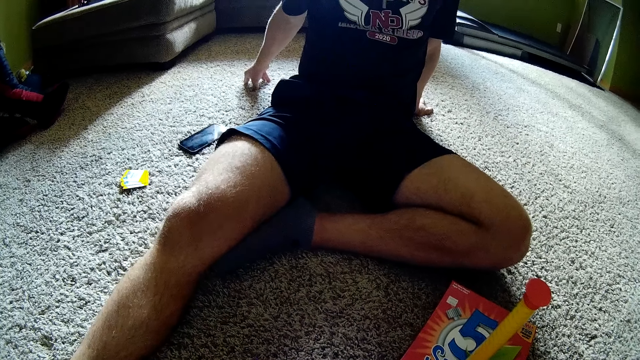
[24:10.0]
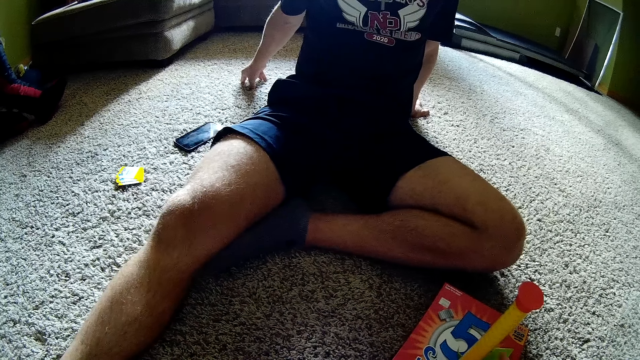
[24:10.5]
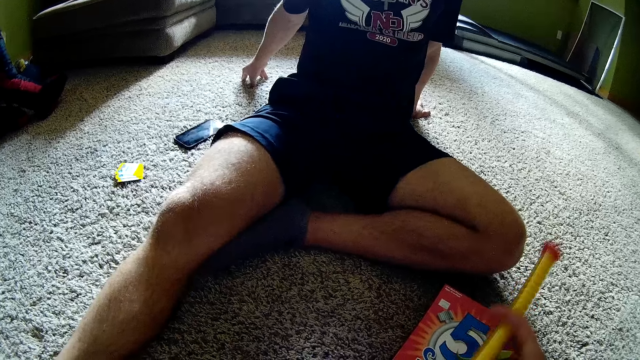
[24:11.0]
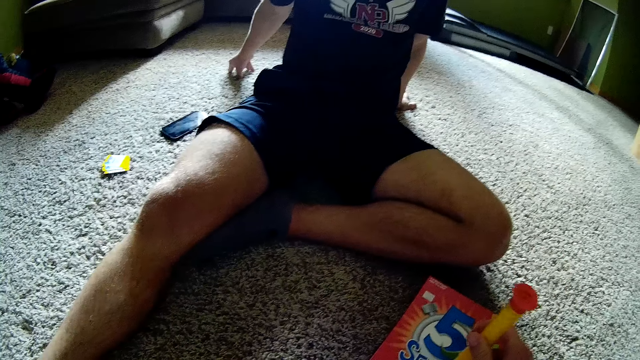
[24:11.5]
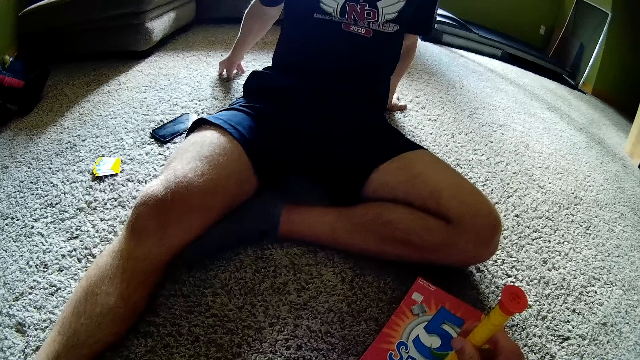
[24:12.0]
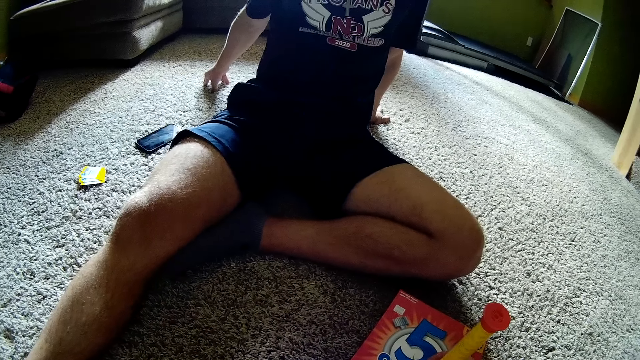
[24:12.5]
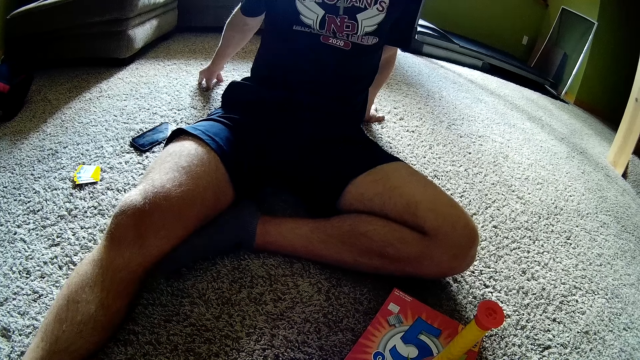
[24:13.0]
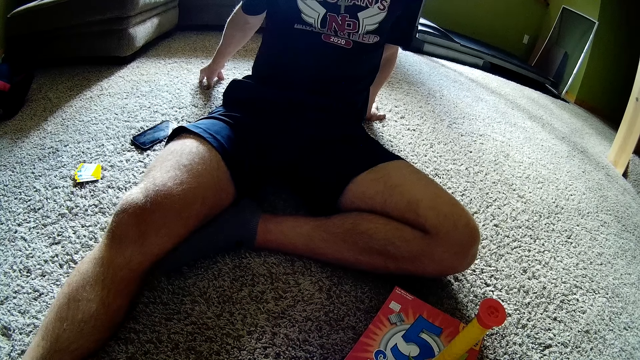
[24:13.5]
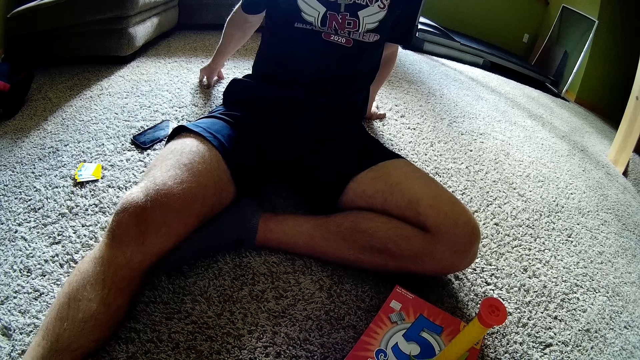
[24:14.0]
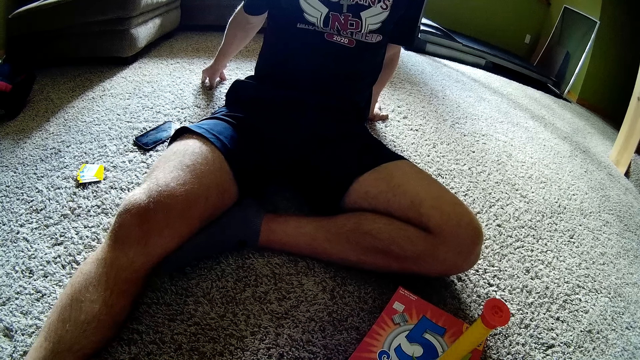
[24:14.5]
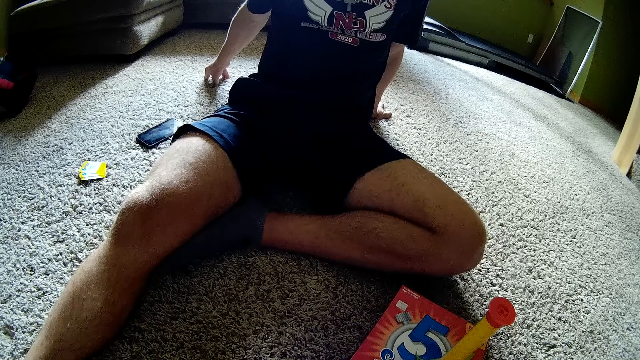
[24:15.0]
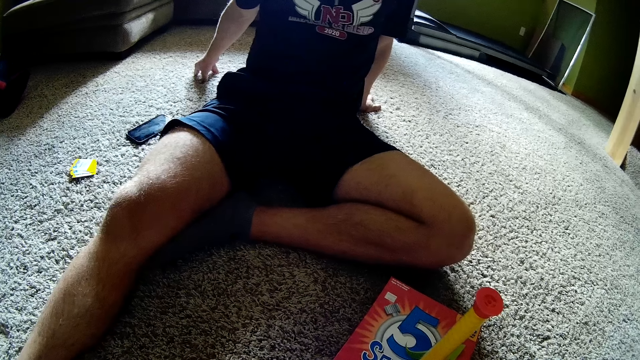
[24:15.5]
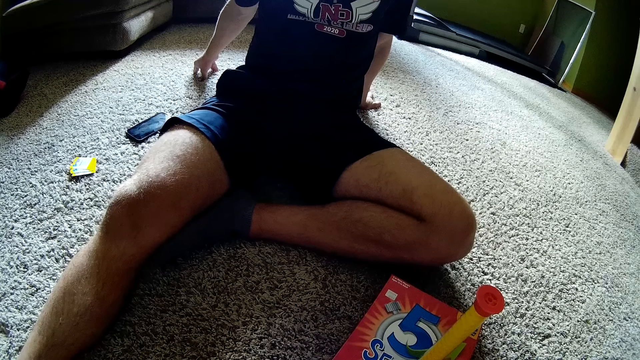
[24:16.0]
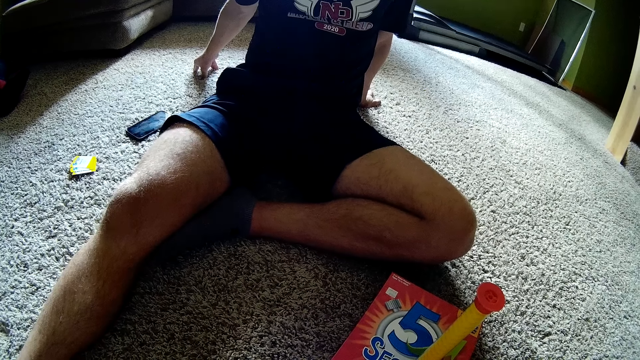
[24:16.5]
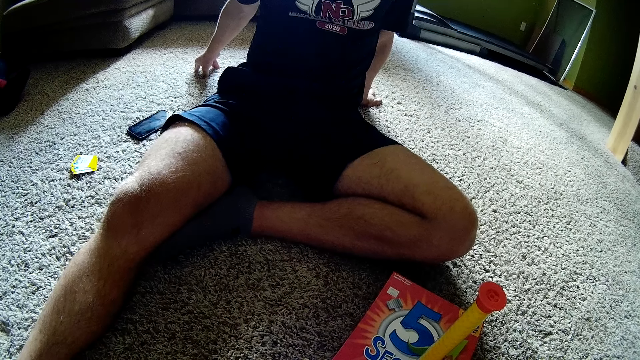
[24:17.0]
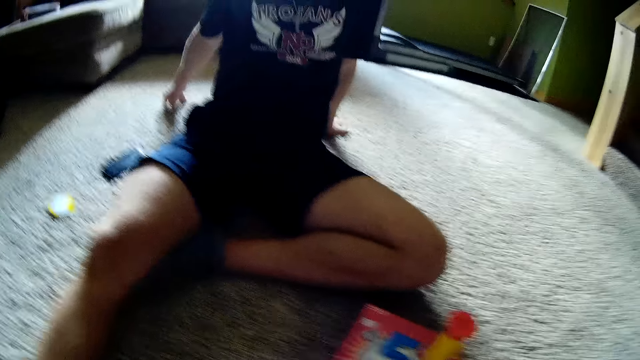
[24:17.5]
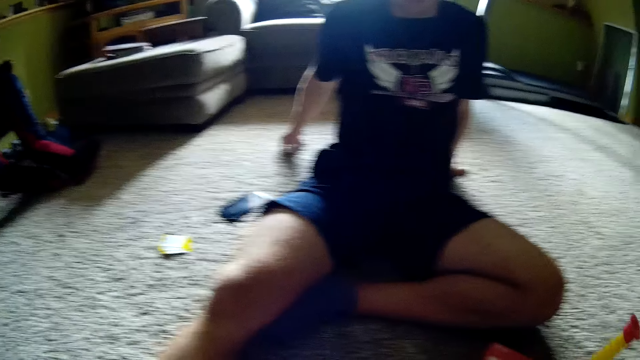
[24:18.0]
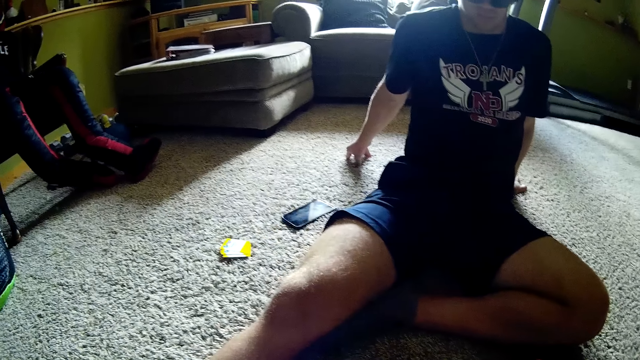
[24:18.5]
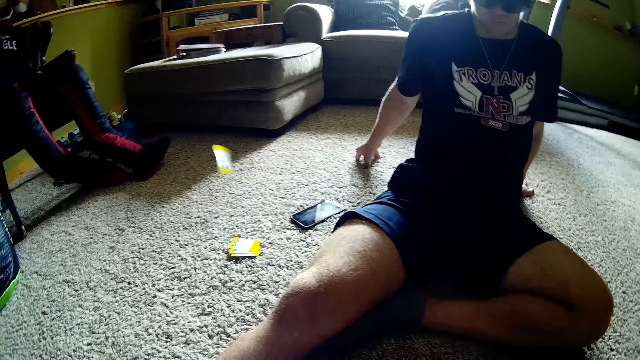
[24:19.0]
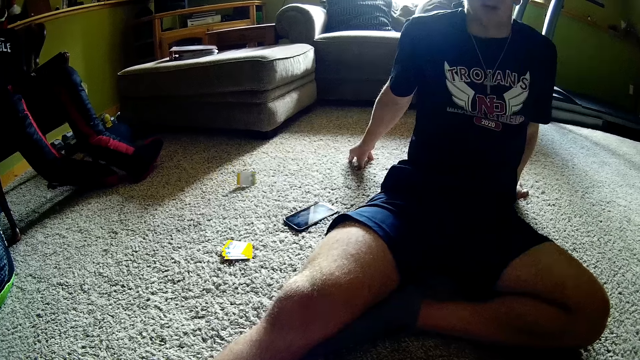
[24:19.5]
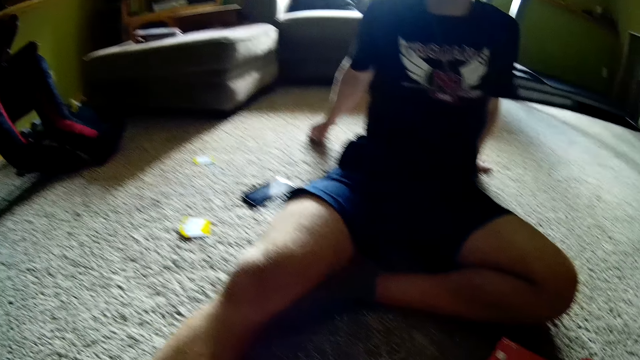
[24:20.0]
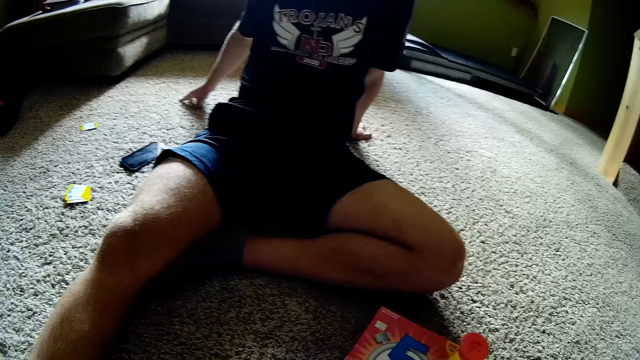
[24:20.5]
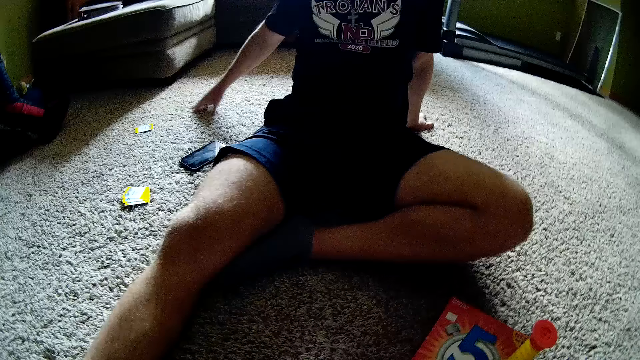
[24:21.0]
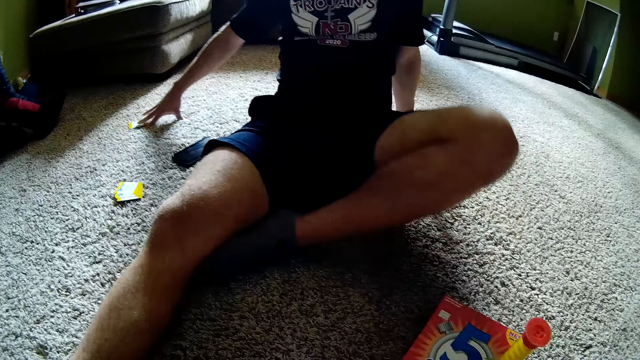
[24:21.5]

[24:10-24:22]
The camera wearer turns the cylinder or stick on the box. They put the stick on the box. They move the stick. They interact with a man. They throw a card.

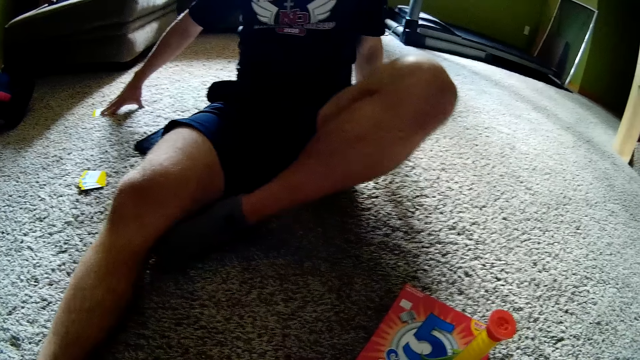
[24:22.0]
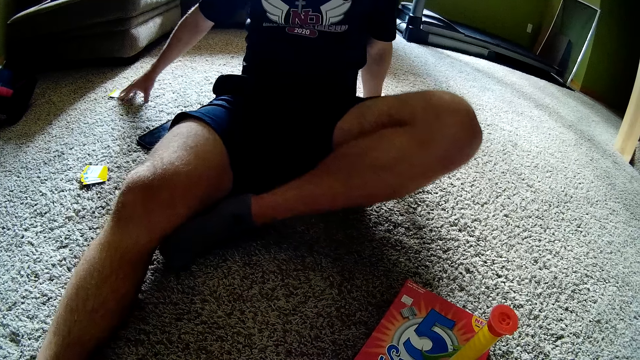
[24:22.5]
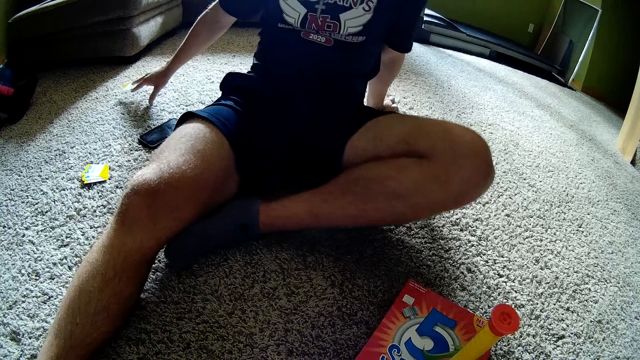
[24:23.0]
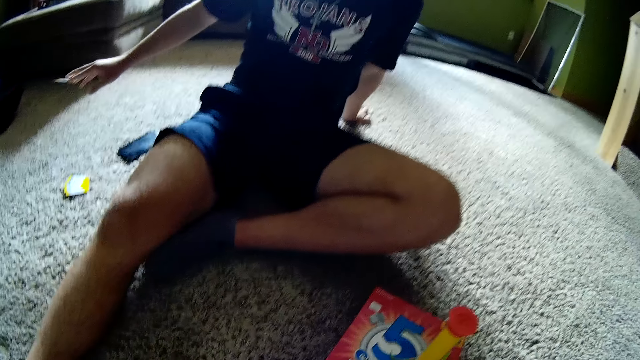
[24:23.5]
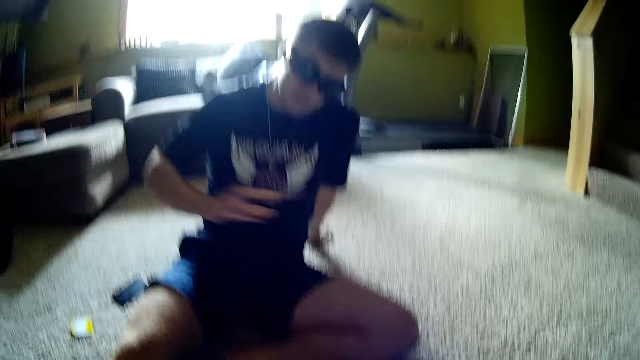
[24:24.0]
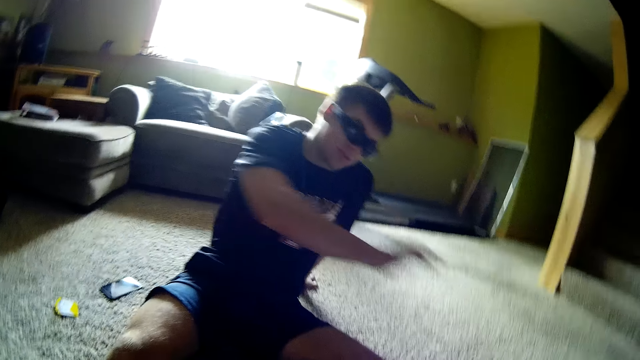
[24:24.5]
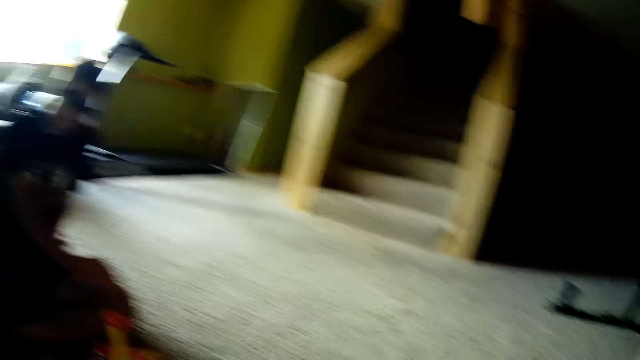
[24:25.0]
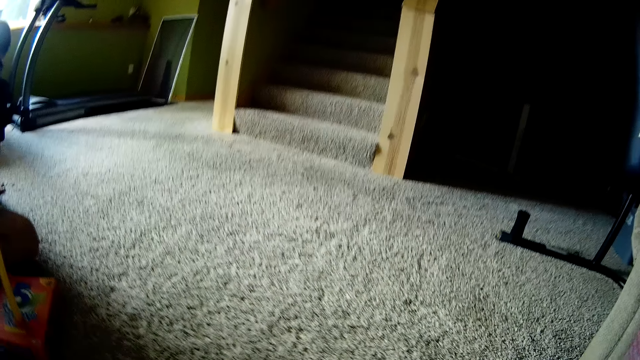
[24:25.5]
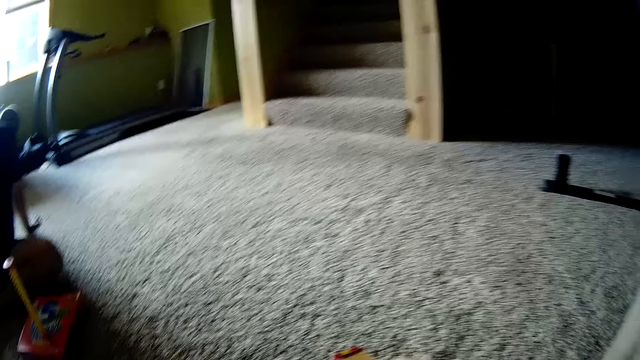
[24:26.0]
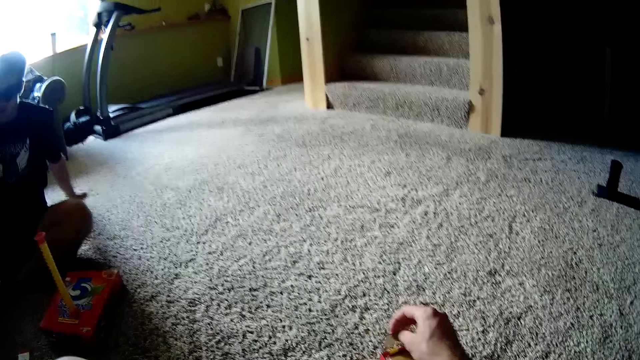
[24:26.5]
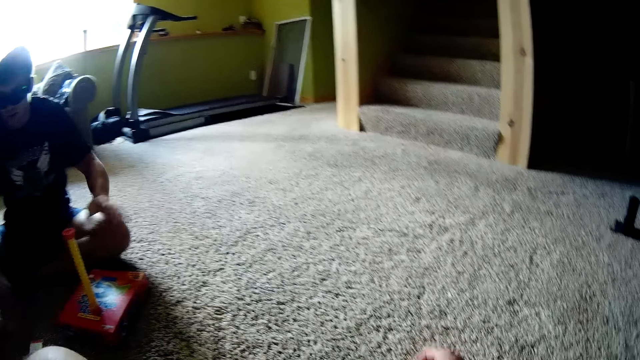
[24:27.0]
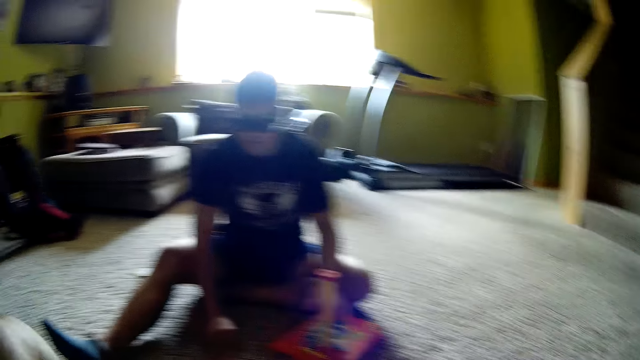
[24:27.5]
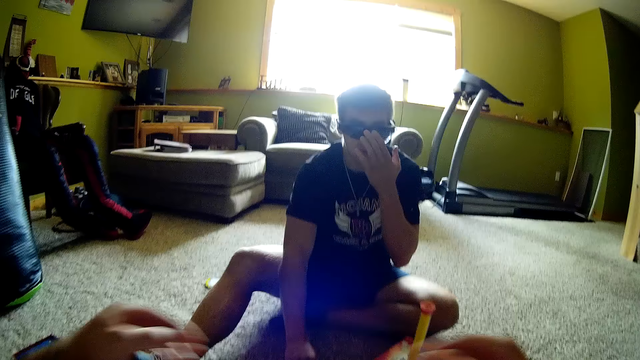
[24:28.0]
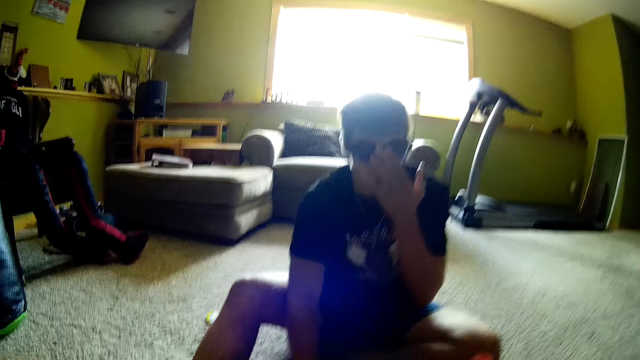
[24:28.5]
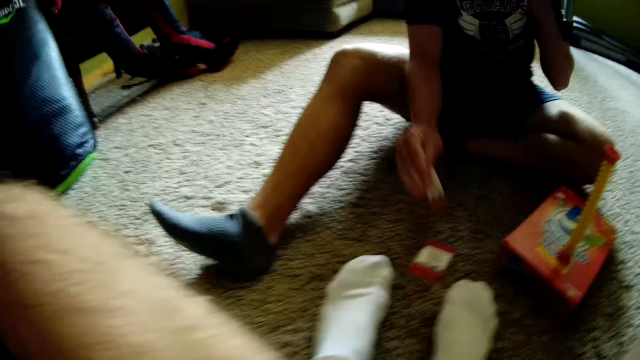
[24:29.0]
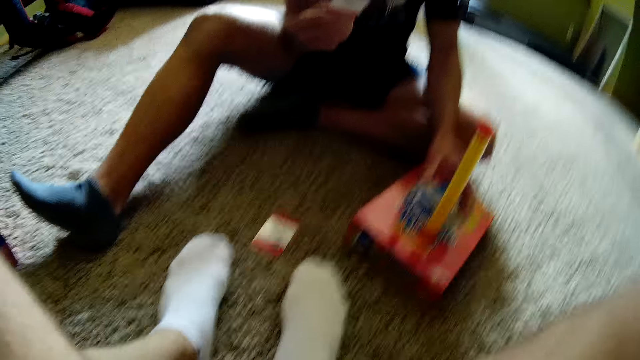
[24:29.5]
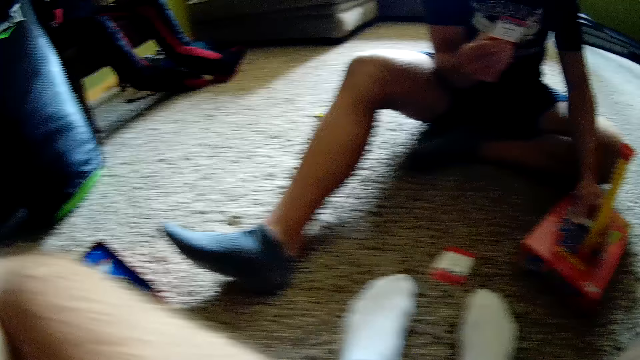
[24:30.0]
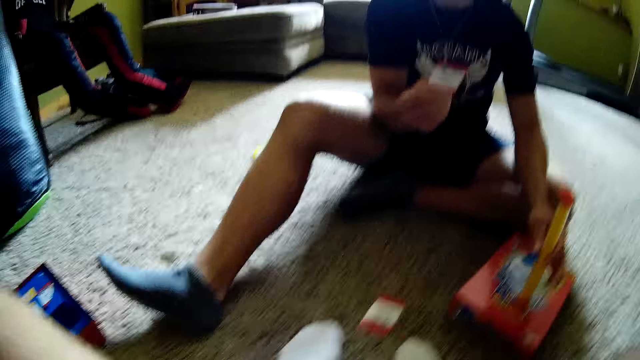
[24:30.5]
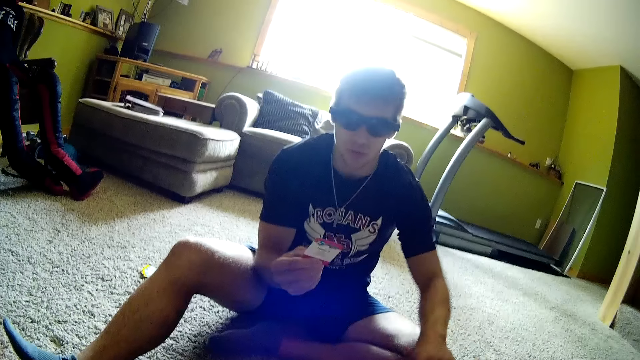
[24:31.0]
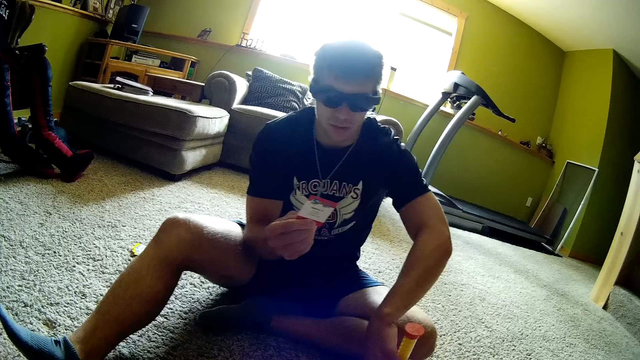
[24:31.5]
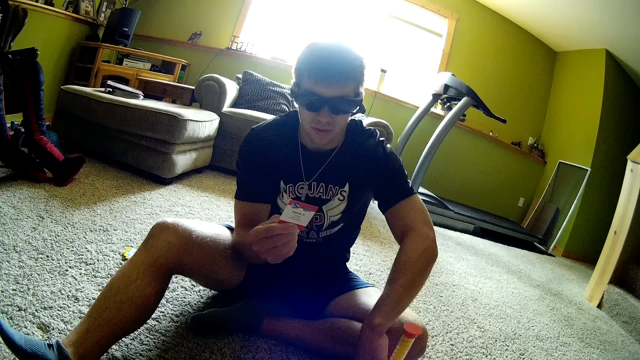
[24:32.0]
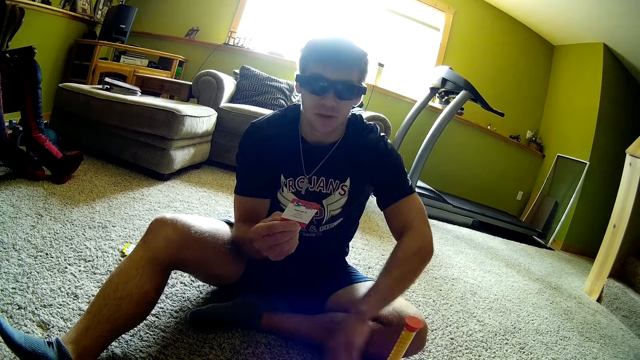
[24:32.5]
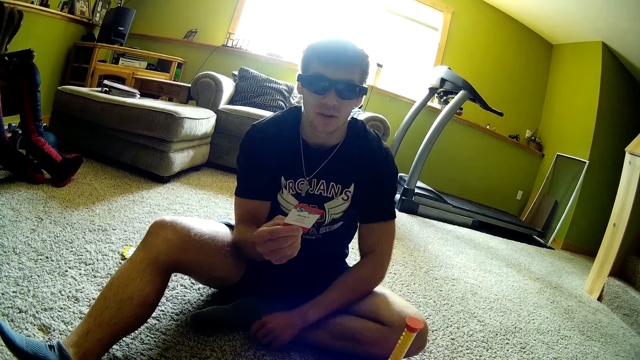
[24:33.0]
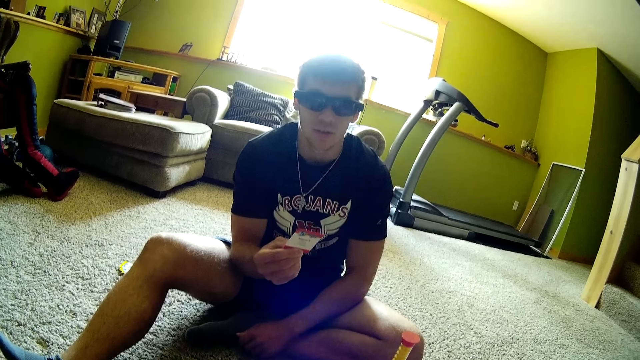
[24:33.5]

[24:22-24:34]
A man picks up a card from the floor. The camera wearer lifts up a card. They look forward, move their hands, move their legs, and look down. The man reads the card. The camera wearer interacts with the man.
